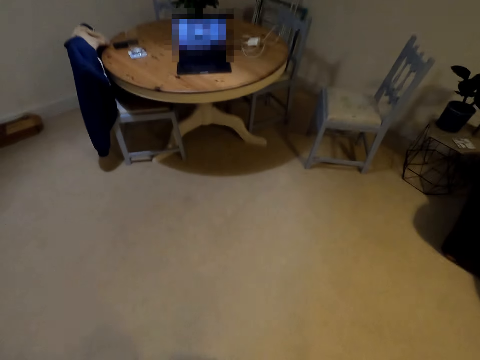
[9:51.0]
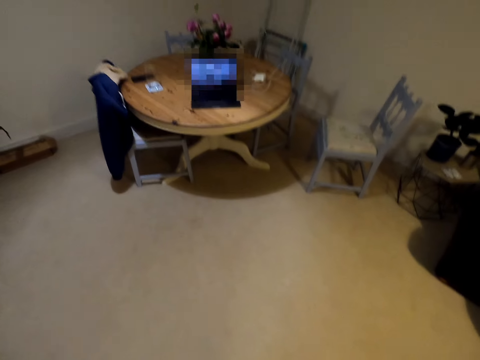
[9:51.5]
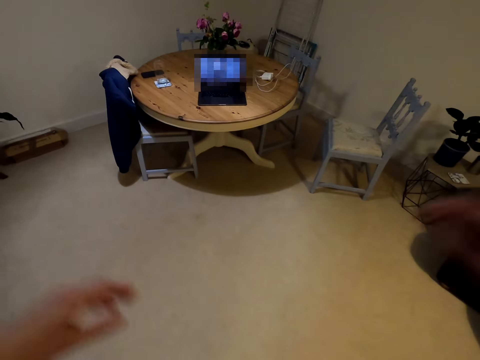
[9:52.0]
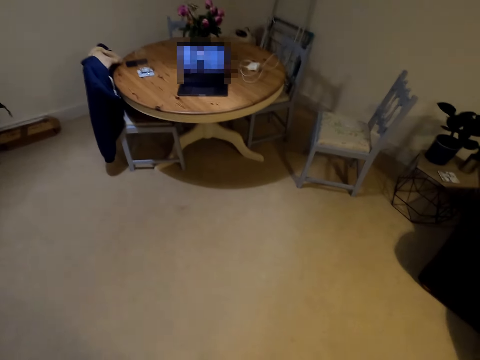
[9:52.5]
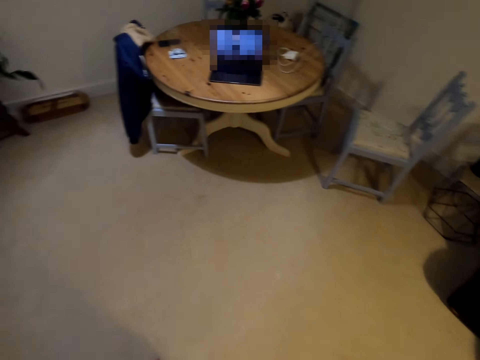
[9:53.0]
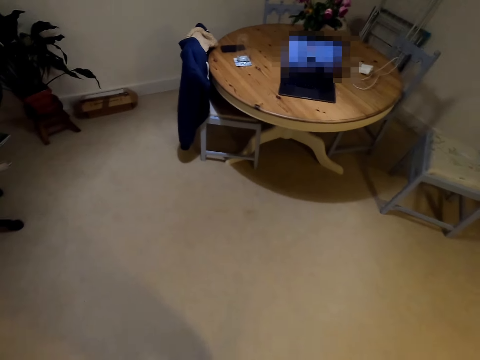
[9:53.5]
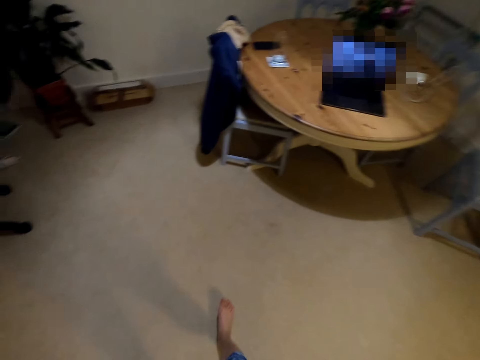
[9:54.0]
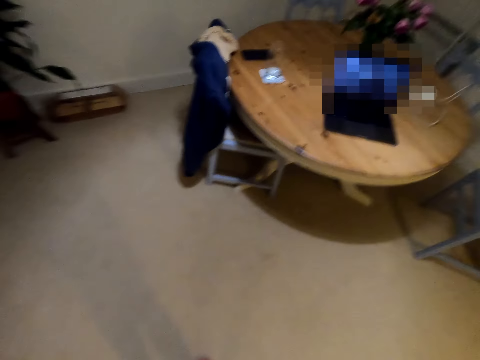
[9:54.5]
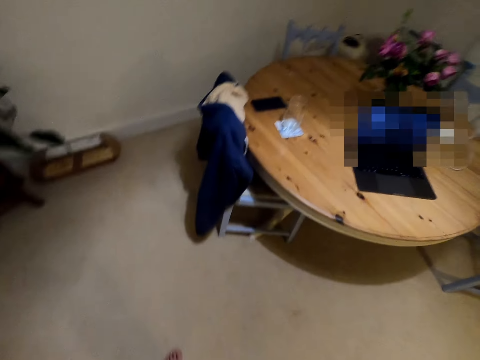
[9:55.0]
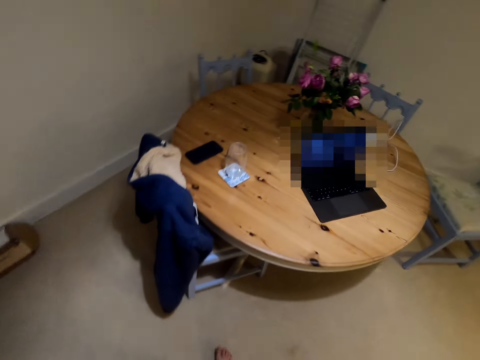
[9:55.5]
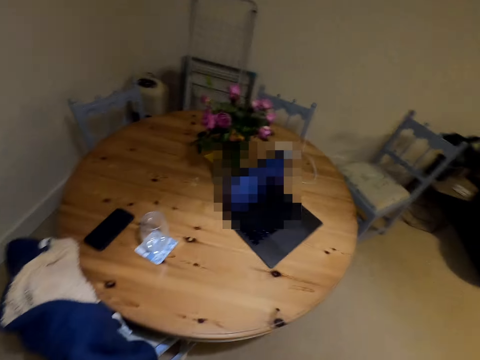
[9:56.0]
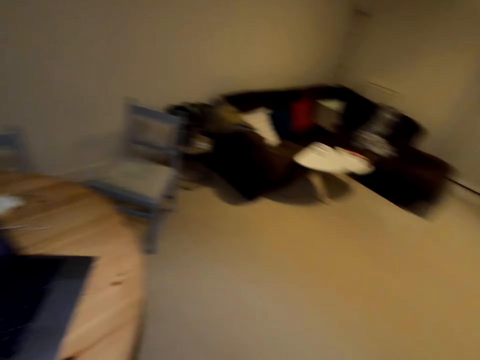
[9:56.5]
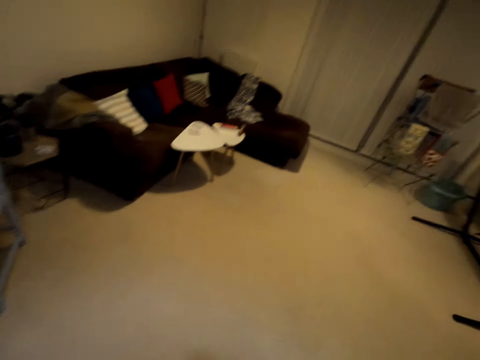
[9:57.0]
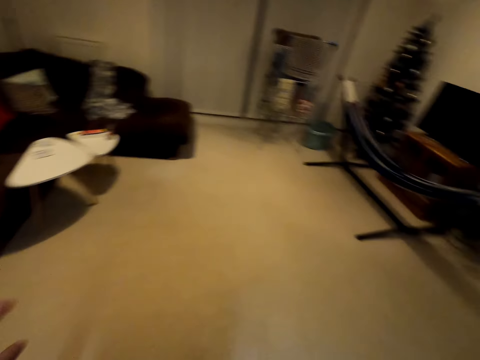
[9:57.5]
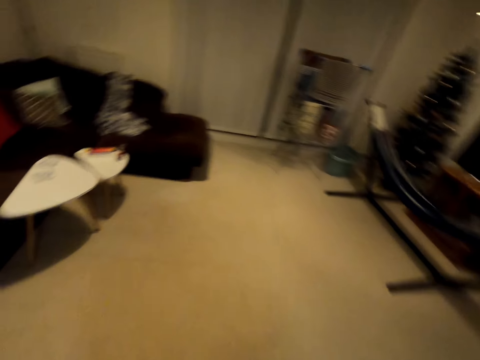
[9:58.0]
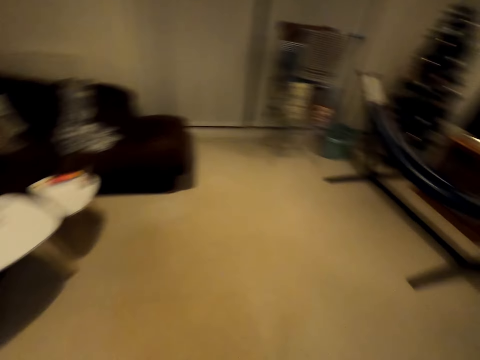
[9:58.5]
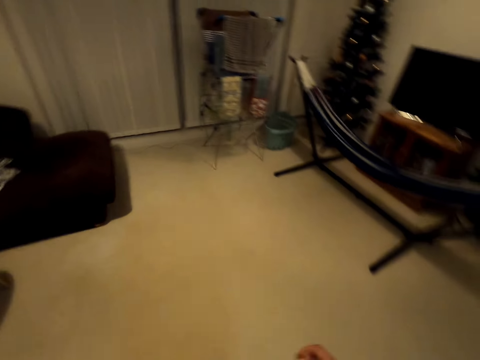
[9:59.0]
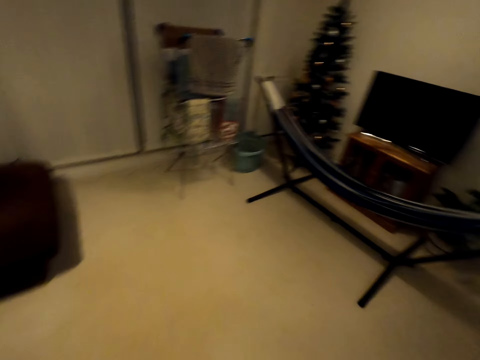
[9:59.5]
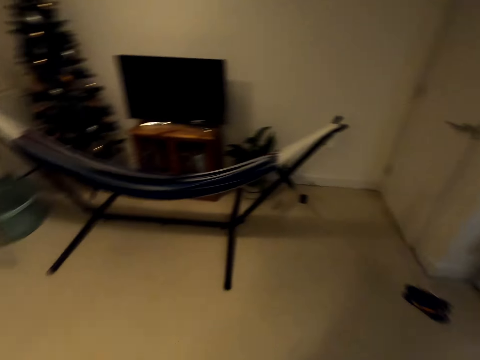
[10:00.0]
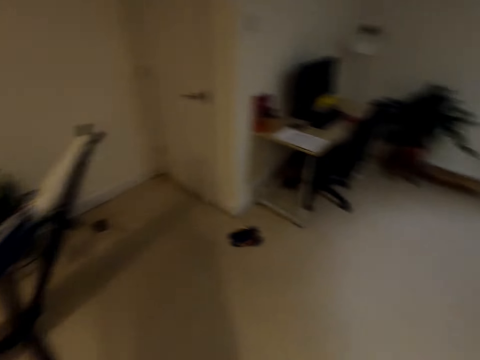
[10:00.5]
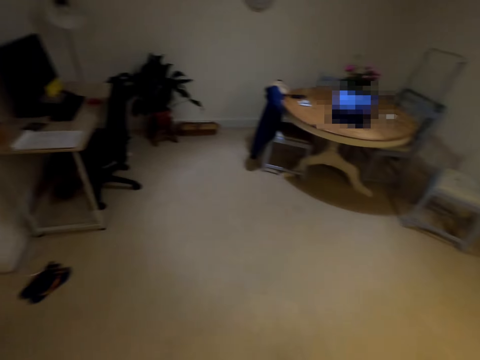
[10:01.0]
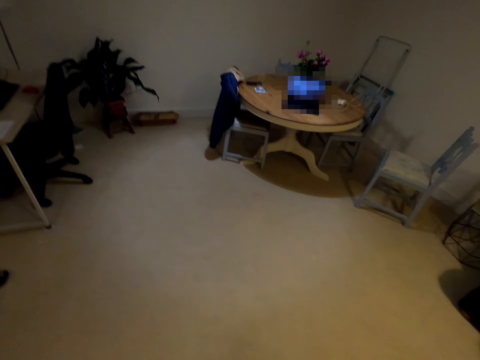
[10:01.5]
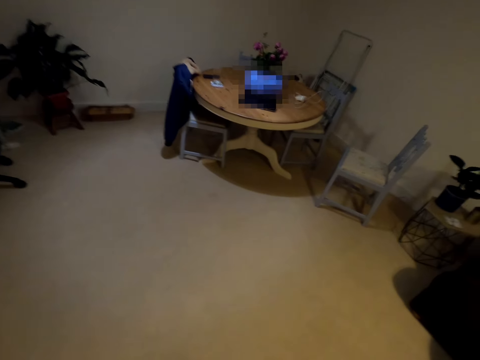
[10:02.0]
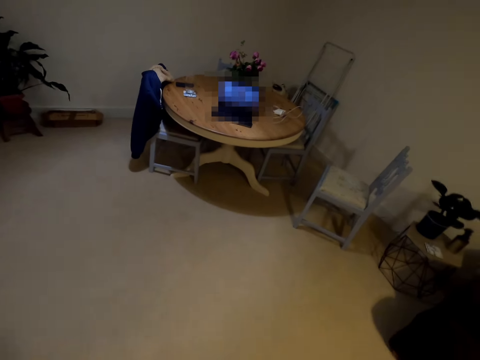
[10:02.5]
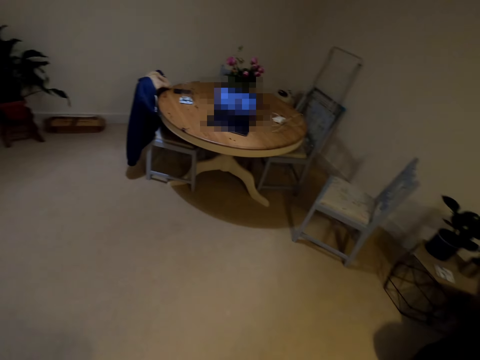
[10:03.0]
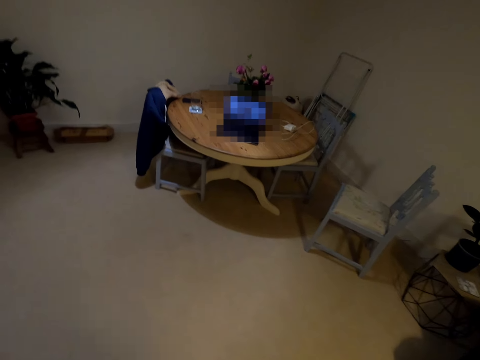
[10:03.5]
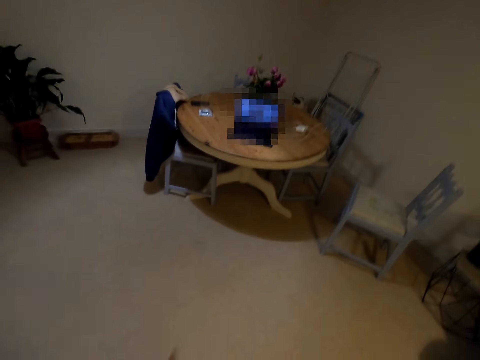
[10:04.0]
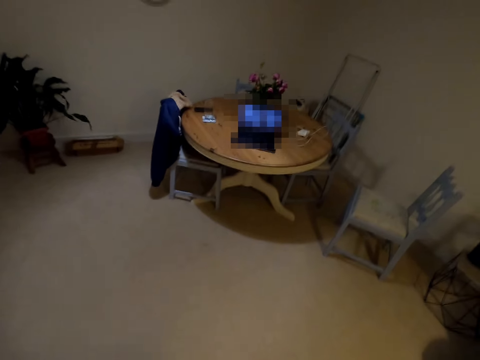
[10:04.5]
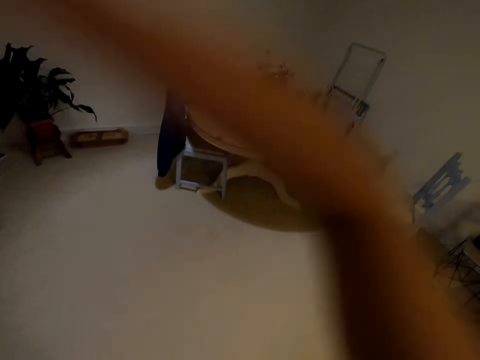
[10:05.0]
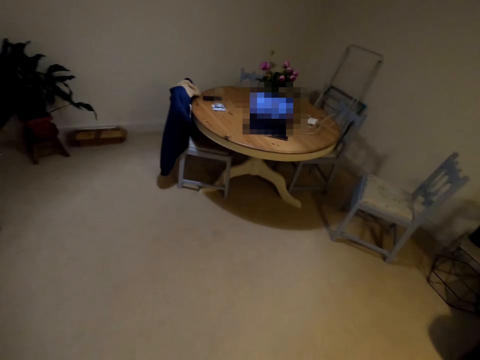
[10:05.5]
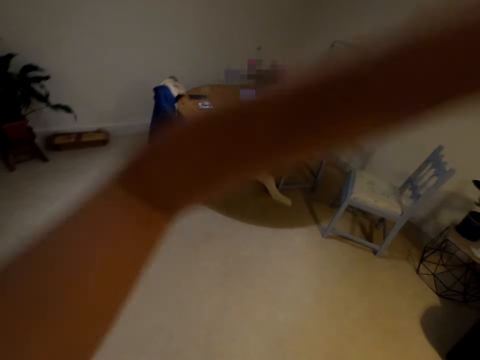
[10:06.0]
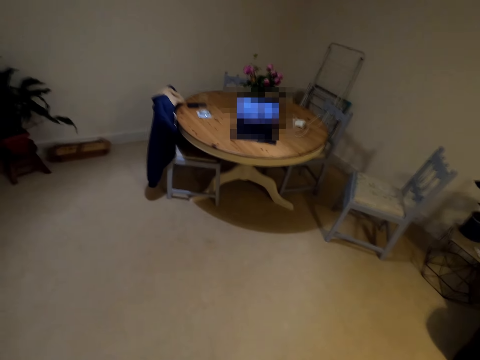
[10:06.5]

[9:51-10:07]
The camera wearer looks around the house. They walk around the house. They dance to the new song in the house.

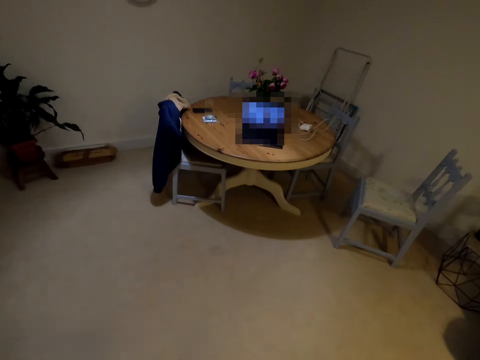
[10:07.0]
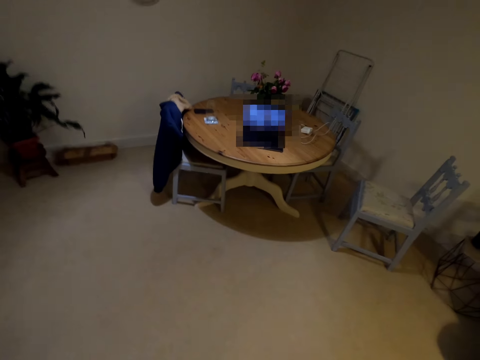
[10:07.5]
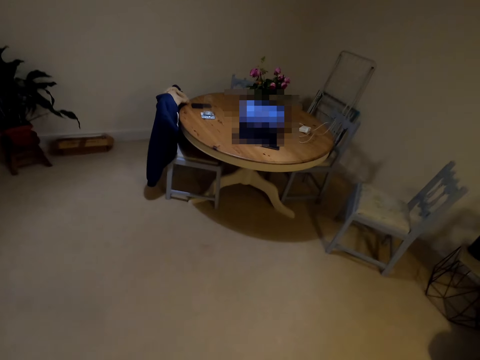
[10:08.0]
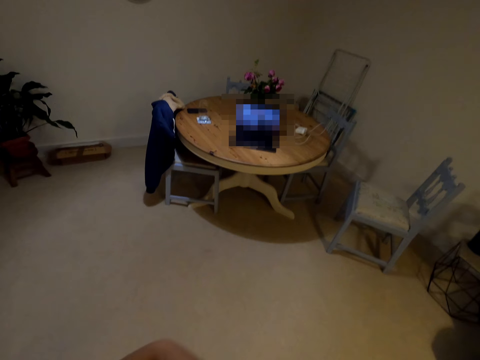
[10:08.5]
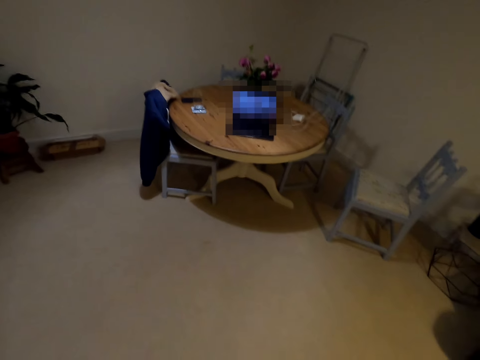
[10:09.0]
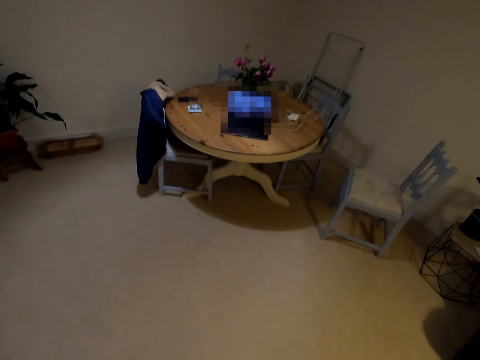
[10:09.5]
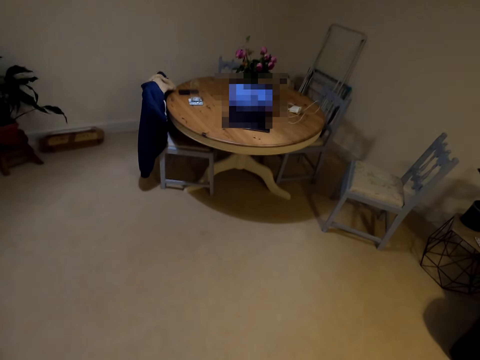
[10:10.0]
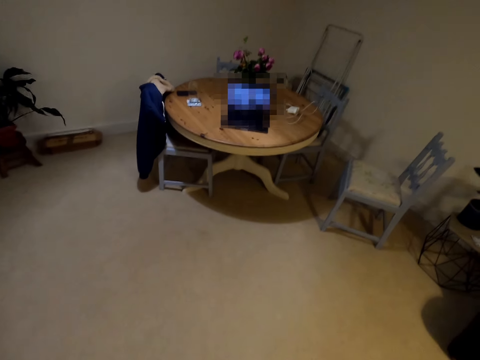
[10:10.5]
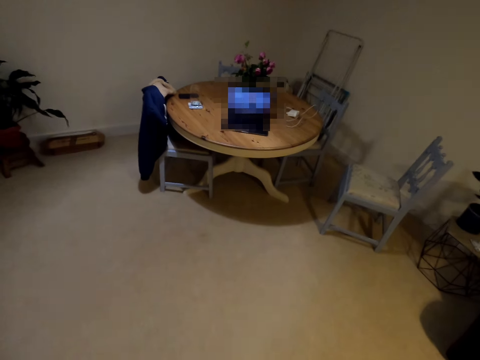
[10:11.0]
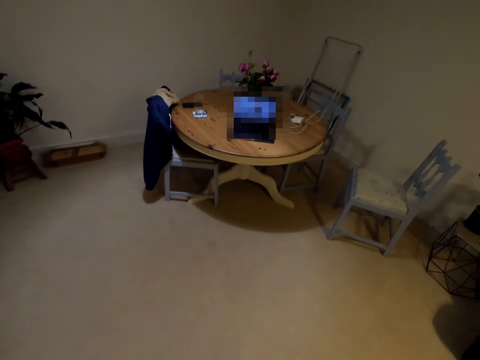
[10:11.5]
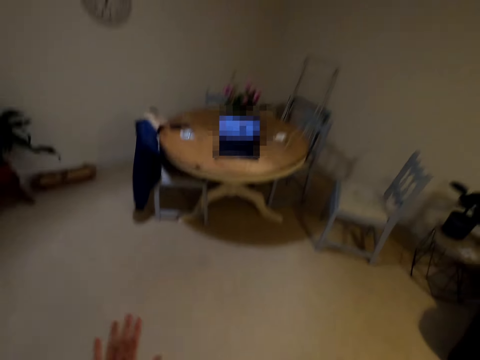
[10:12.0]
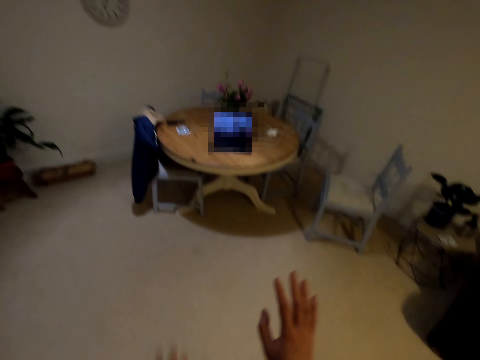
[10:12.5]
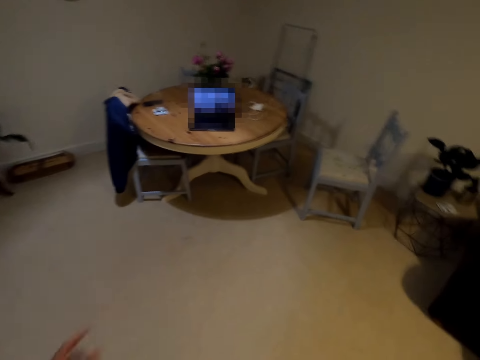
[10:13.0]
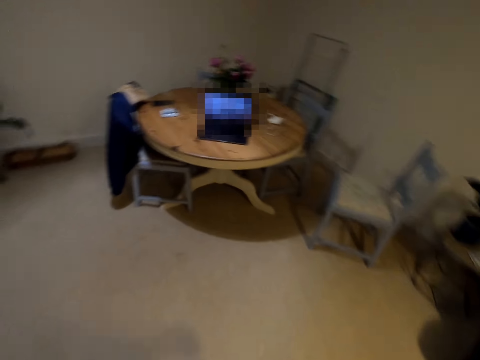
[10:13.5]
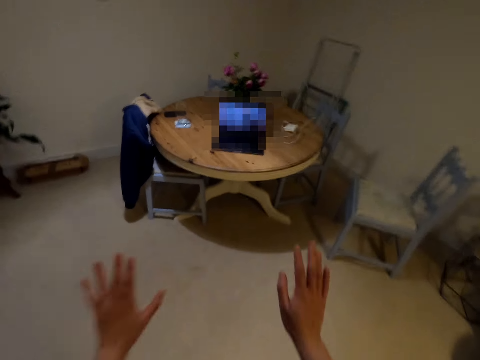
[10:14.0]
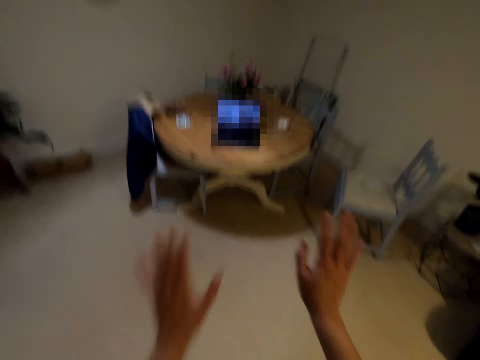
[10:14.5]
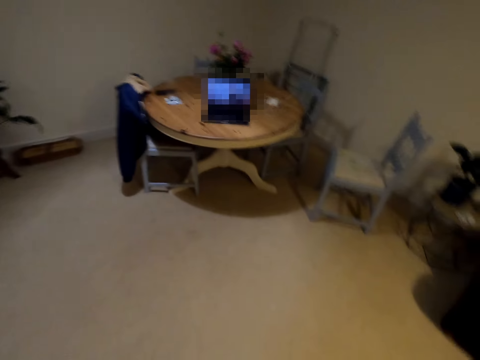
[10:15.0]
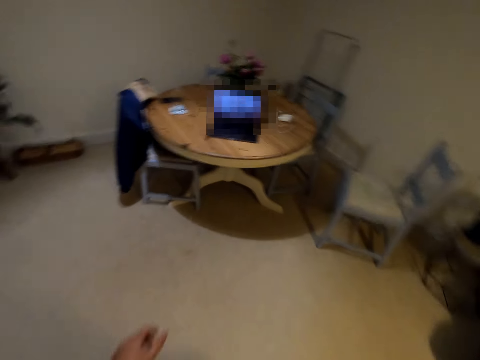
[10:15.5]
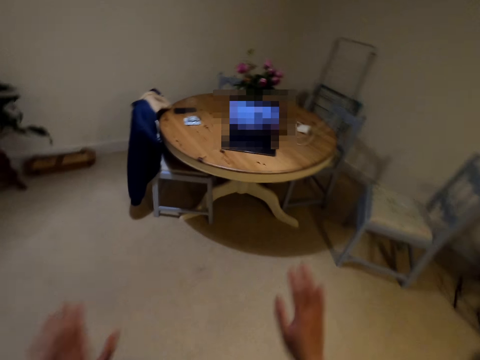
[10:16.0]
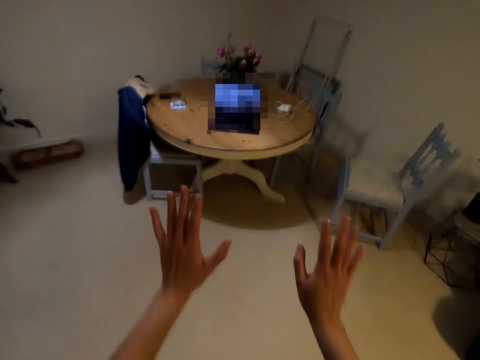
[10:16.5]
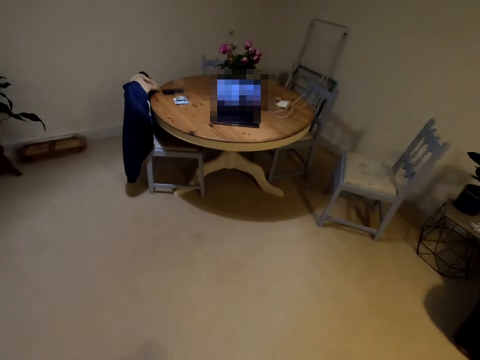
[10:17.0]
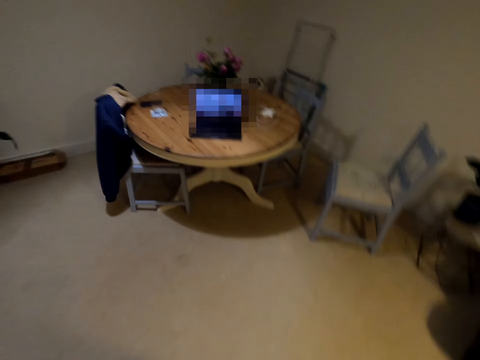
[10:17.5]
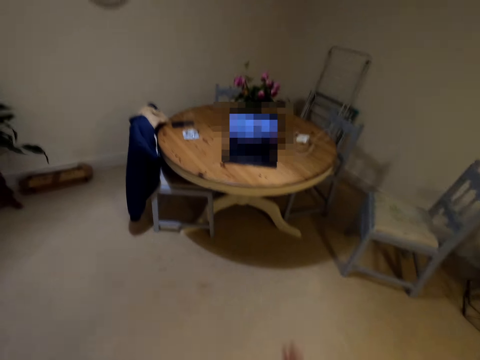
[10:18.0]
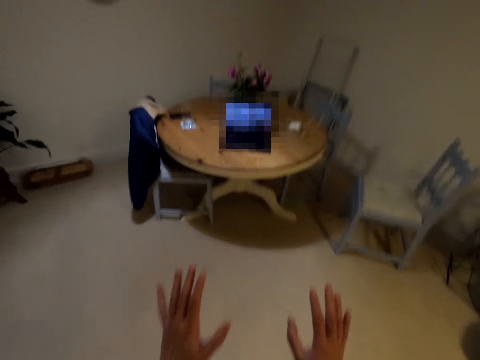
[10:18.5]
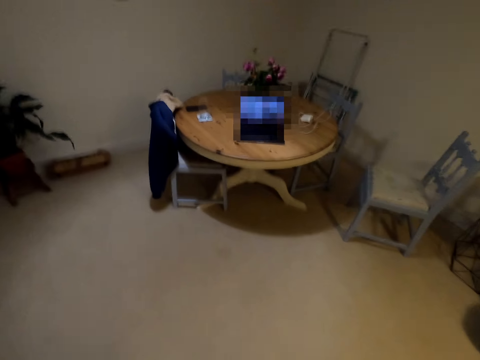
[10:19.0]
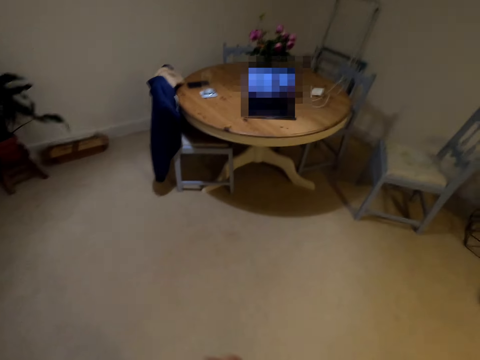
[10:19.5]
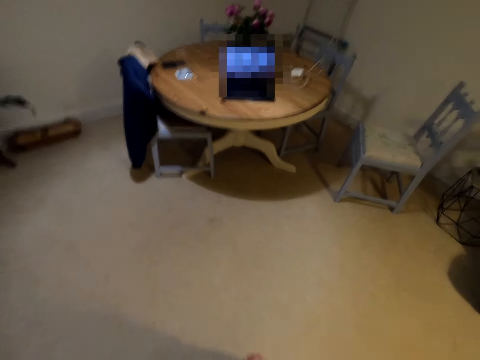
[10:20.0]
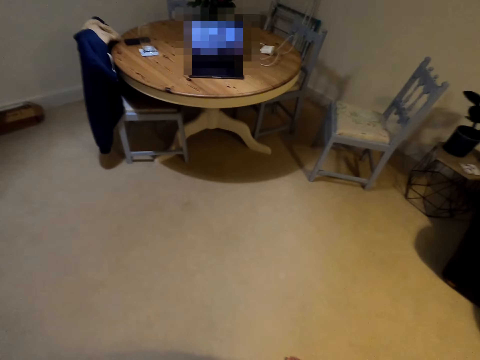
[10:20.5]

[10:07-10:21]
The camera wearer lifts her hand up. She lifts up both her hands. She lifts up both her hands repeatedly. She puts down both her hands. She lifts up both her hands.
